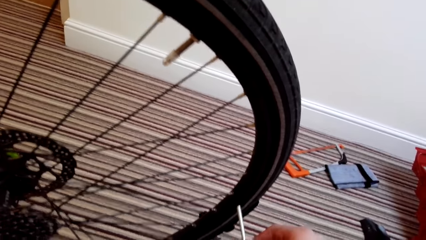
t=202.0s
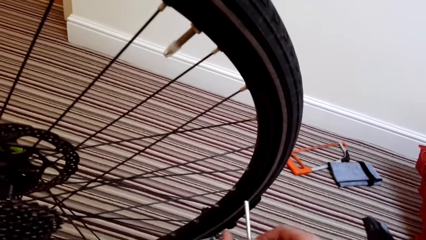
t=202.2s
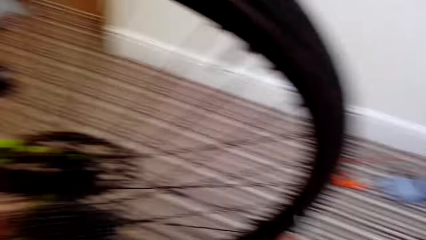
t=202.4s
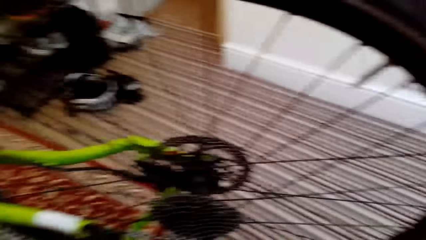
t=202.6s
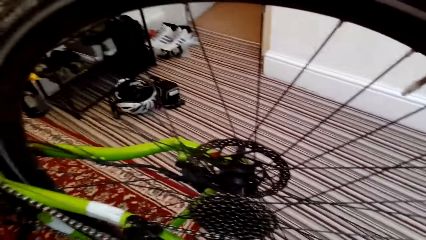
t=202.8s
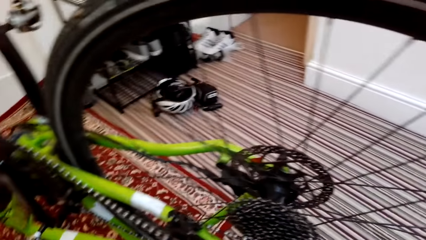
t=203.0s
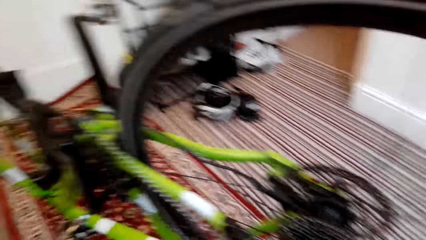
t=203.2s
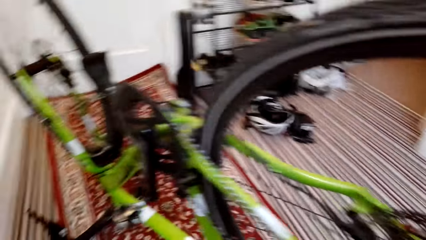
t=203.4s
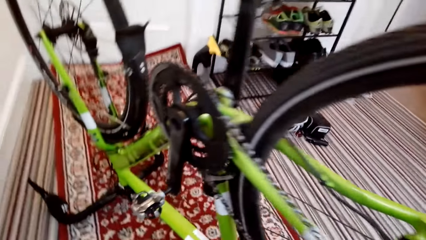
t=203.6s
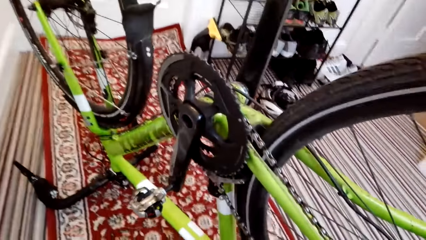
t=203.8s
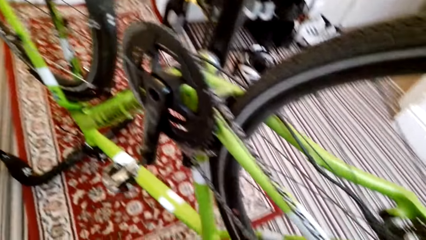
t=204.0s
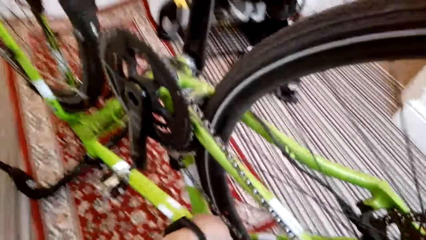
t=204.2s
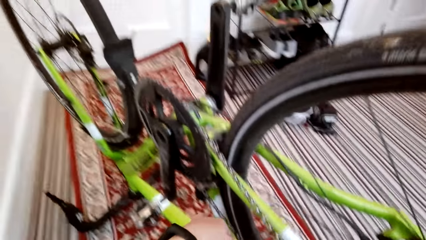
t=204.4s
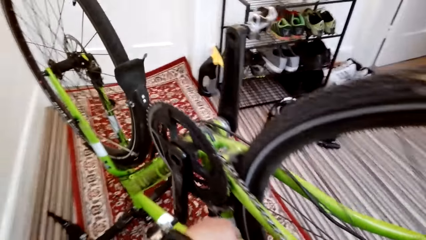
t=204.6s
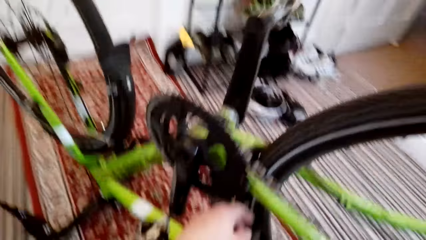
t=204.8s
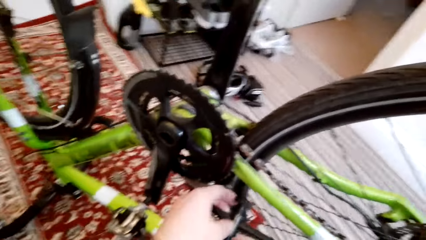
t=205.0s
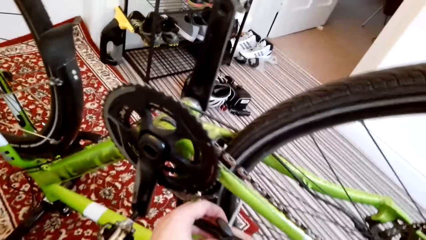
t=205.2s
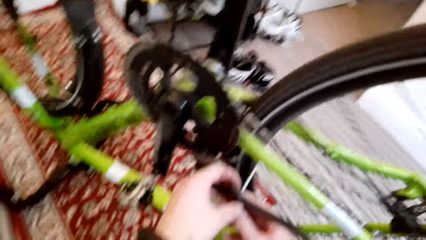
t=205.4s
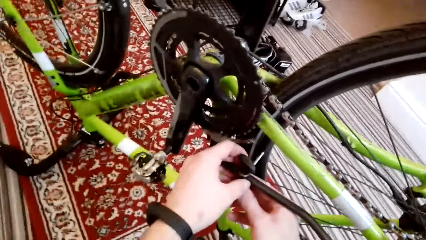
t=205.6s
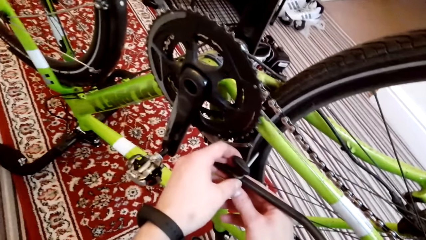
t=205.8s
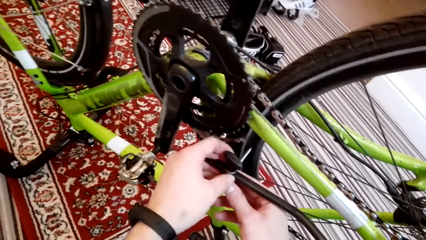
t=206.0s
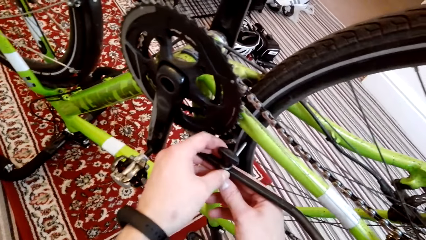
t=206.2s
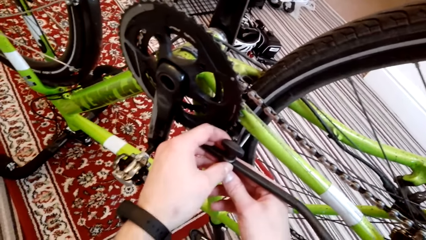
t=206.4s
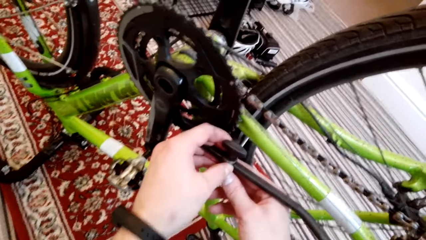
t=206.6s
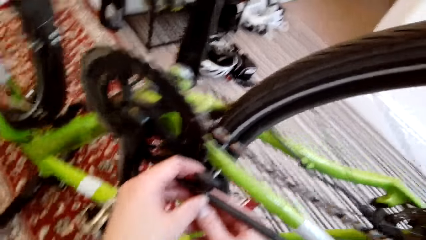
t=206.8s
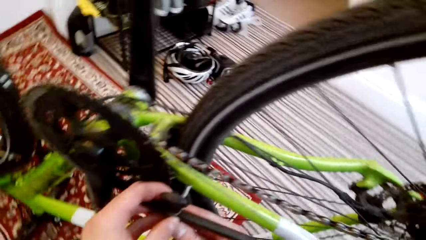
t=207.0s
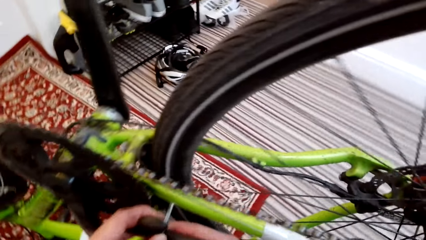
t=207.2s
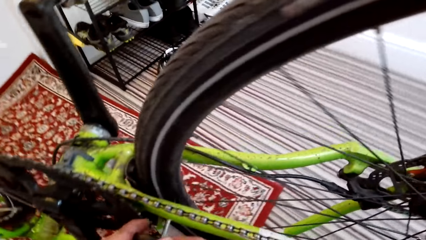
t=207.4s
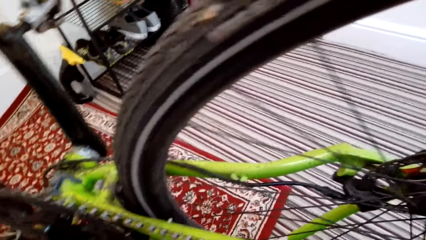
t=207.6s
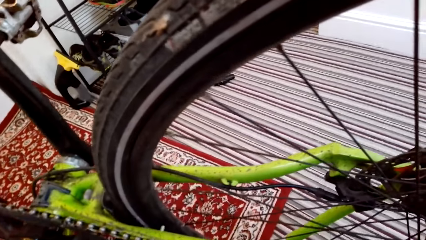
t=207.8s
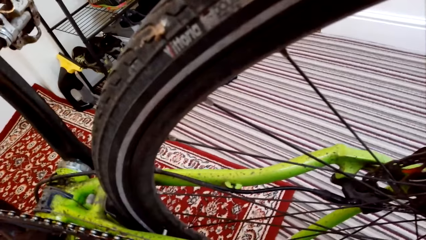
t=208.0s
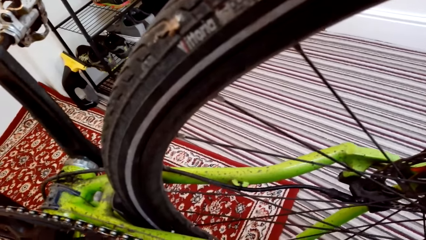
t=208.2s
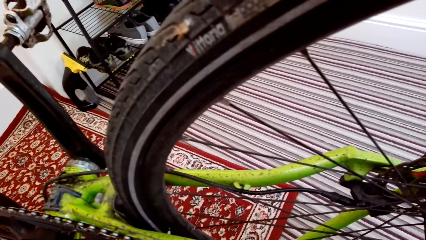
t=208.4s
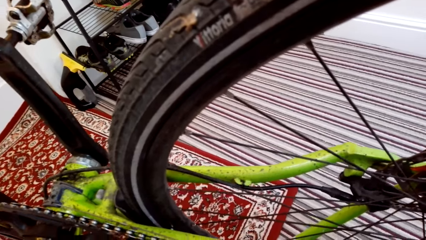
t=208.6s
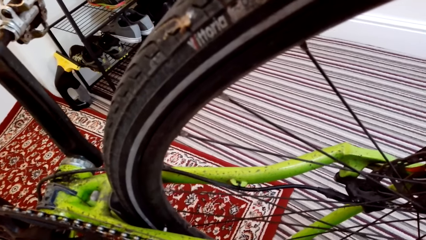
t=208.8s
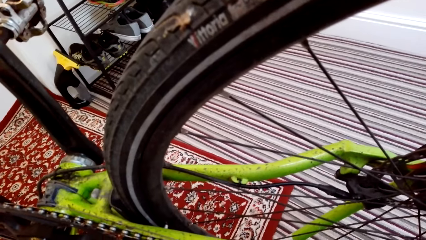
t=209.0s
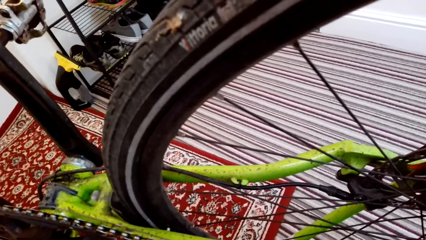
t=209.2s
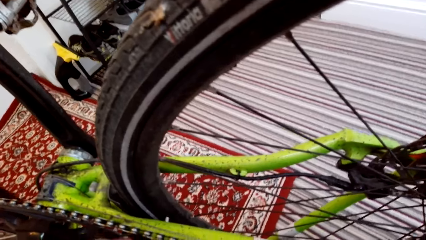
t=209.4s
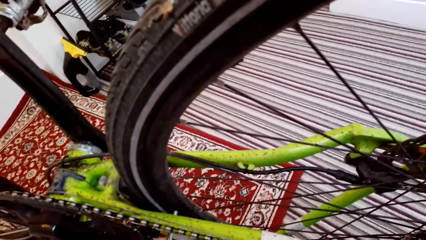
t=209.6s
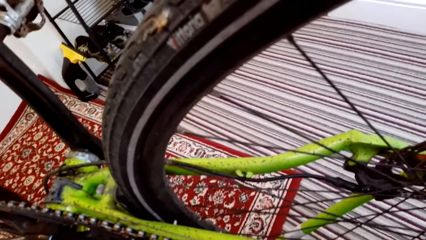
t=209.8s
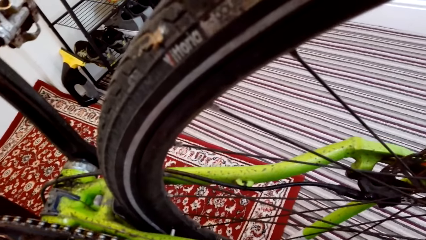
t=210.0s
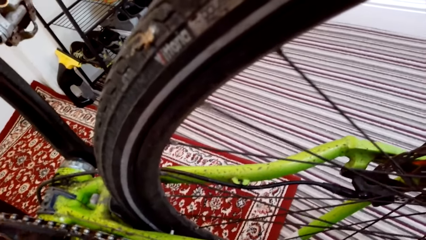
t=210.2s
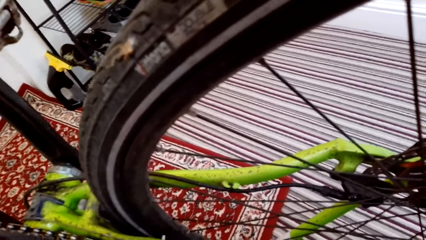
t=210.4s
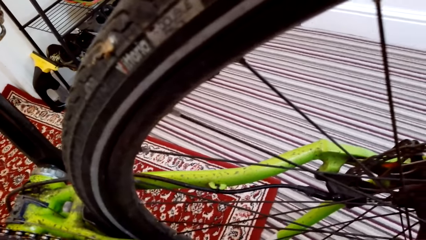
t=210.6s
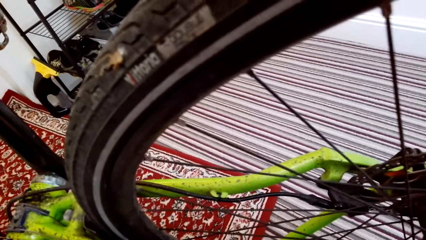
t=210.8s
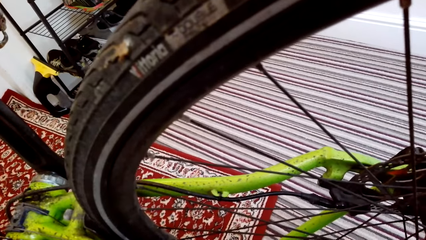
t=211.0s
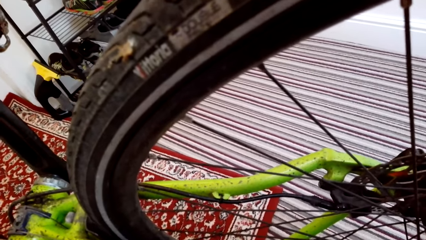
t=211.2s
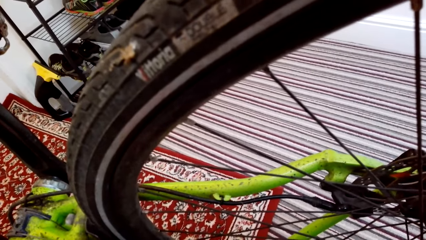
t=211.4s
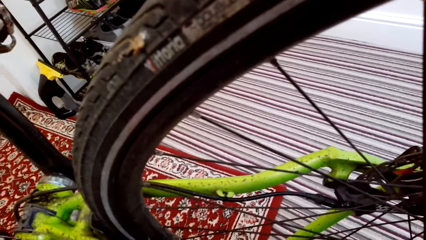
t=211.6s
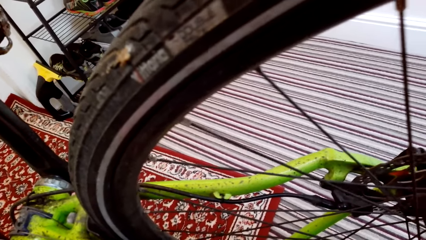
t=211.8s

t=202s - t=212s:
The camera wearer looks around. They try to fix something on the tire frames.

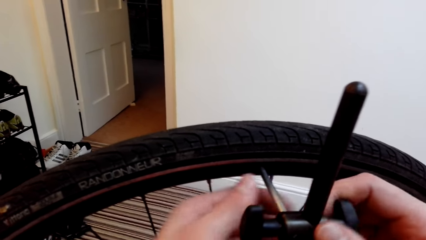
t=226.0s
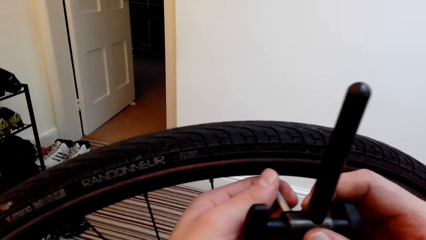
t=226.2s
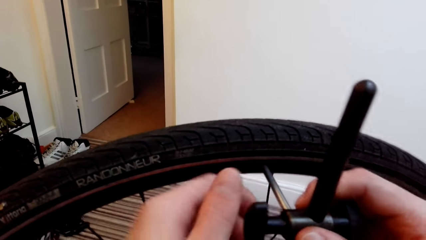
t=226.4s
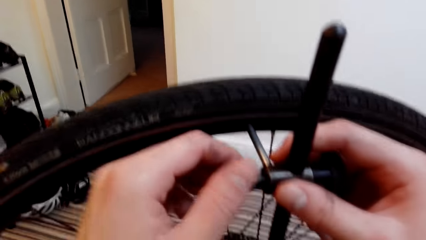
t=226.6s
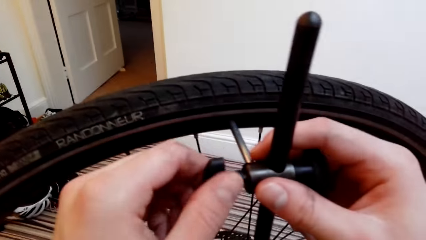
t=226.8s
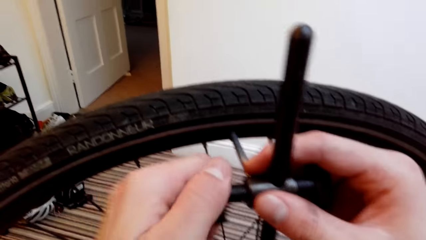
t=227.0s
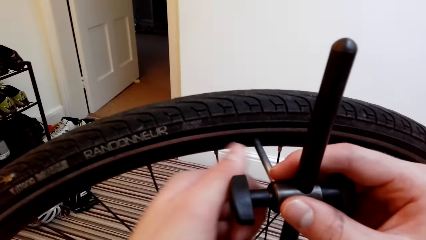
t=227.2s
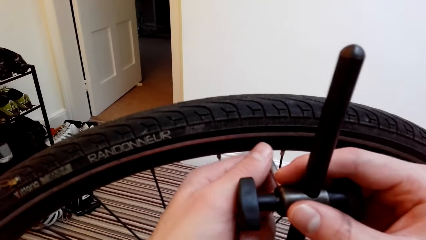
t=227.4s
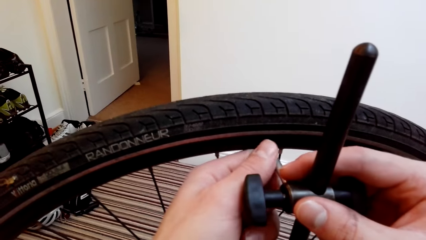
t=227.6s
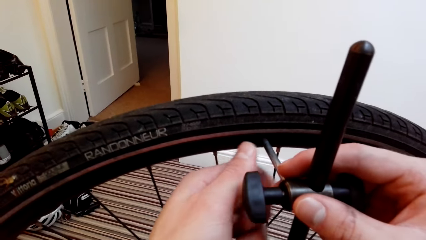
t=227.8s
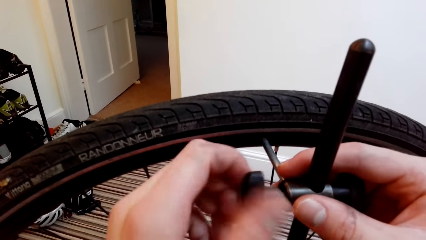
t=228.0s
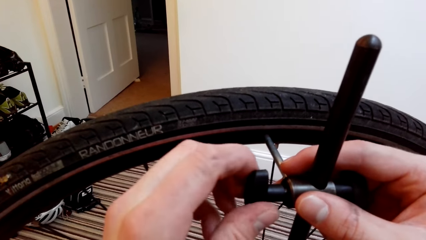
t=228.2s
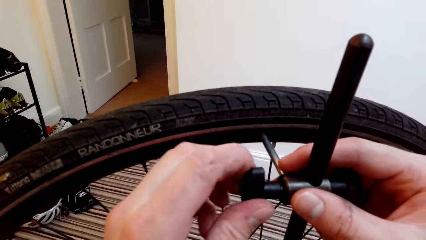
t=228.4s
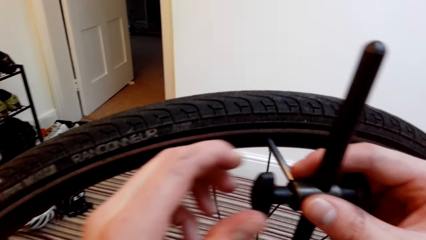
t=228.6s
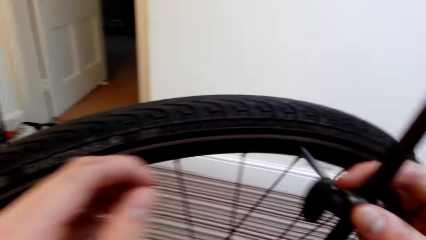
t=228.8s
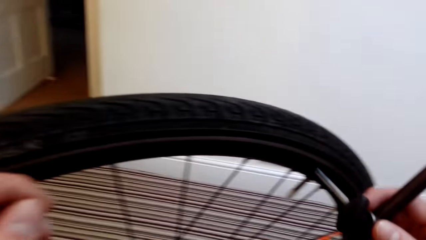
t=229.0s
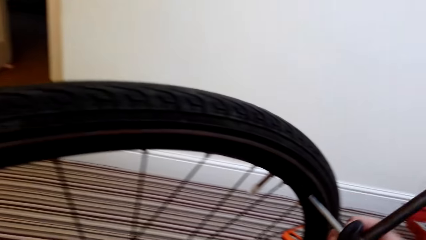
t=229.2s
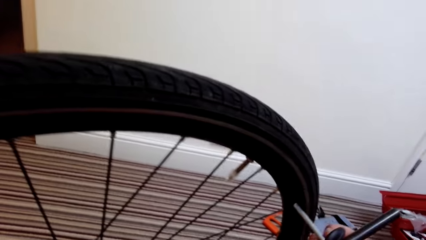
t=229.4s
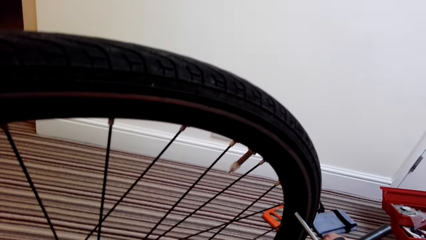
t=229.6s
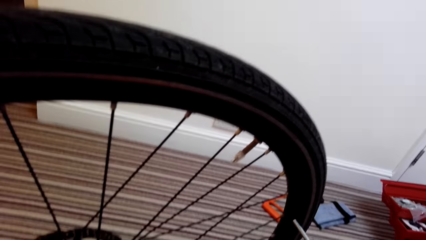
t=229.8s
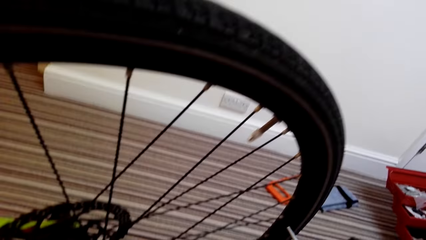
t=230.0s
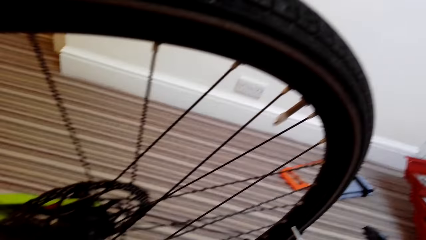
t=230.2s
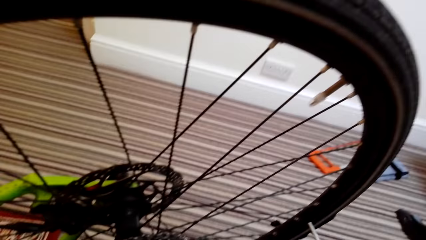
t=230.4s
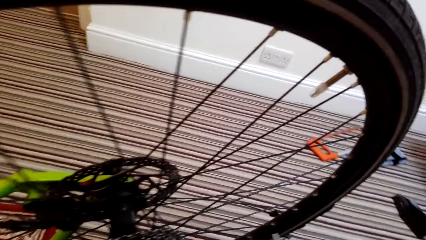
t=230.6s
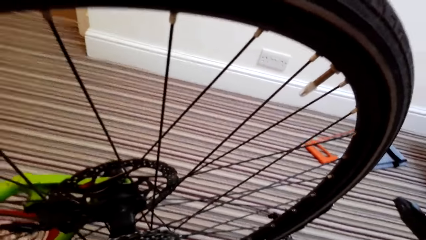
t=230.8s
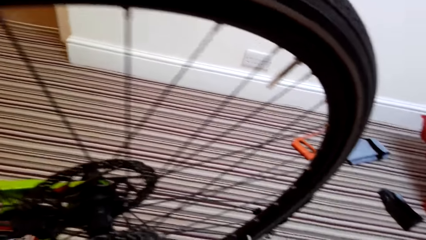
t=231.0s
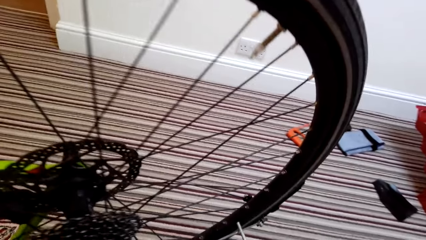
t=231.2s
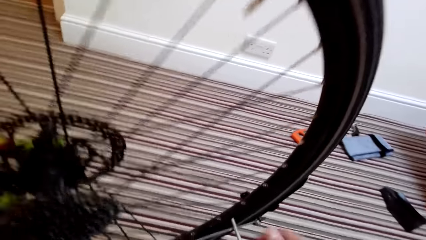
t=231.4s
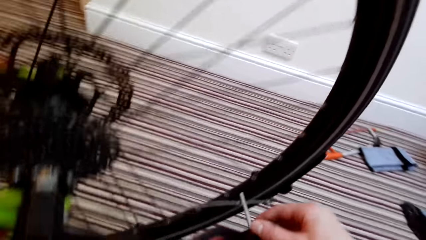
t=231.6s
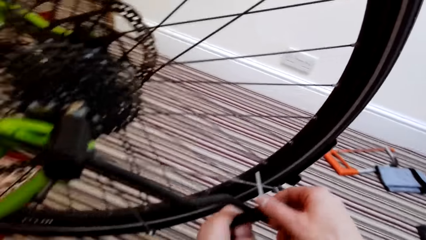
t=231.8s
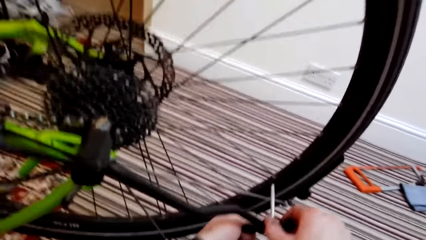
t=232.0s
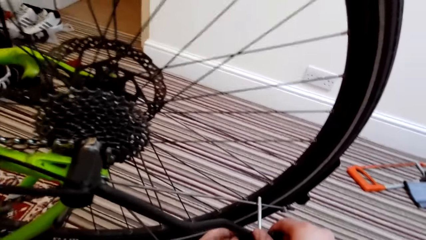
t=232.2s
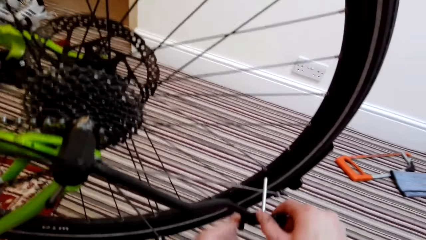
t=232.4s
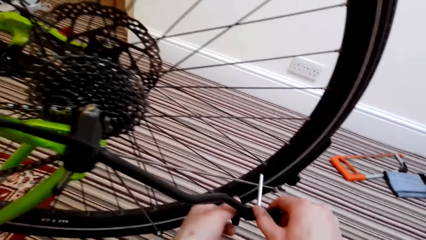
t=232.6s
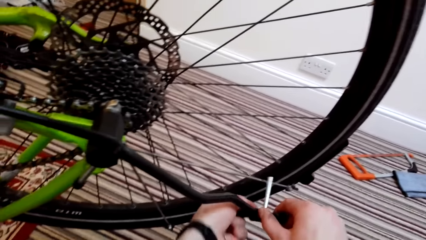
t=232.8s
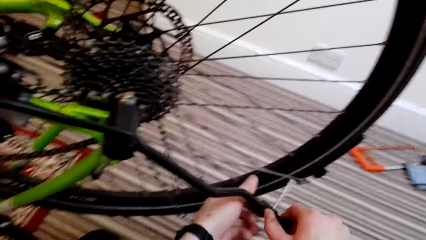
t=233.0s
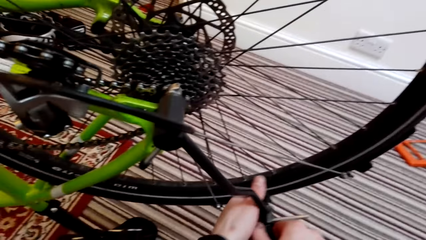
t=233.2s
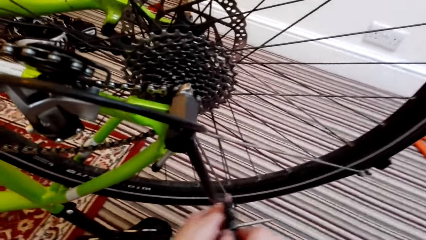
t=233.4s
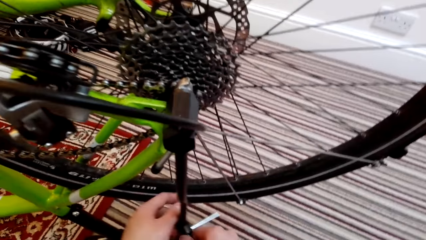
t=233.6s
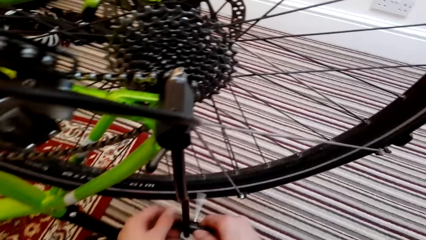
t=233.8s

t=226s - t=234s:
The camera wearer fixes something.
